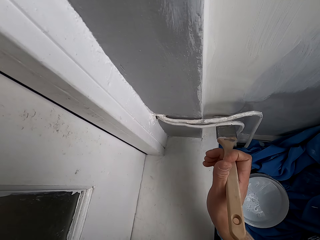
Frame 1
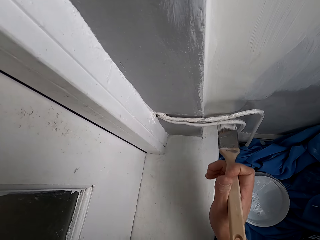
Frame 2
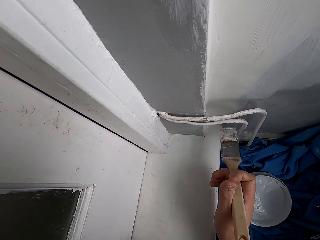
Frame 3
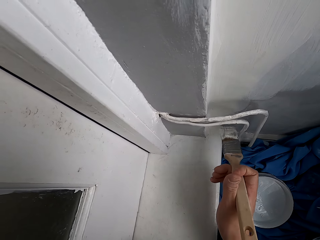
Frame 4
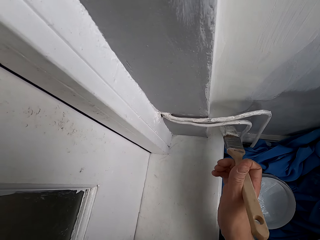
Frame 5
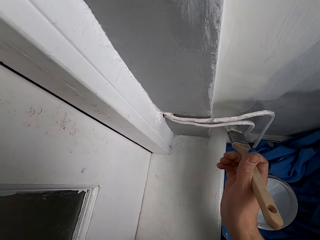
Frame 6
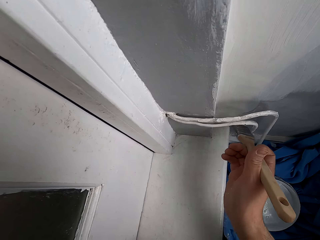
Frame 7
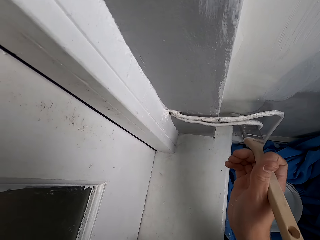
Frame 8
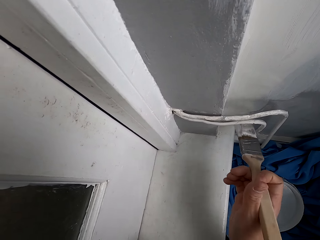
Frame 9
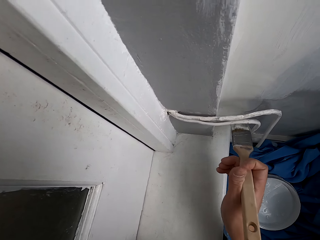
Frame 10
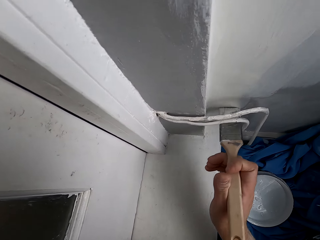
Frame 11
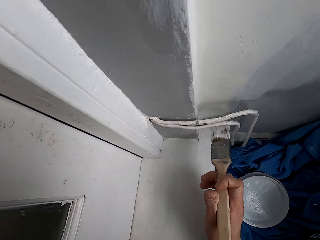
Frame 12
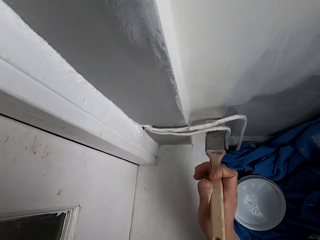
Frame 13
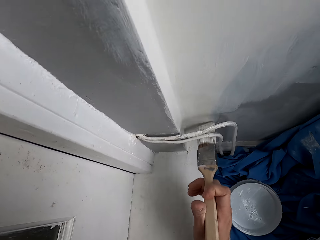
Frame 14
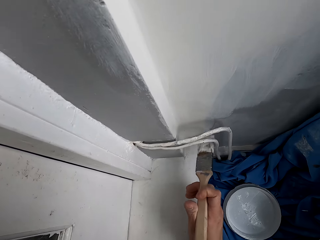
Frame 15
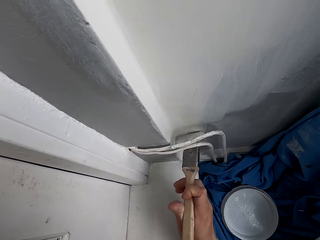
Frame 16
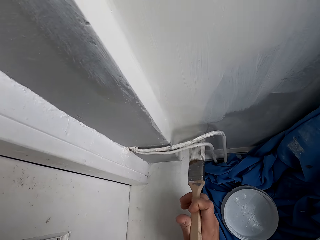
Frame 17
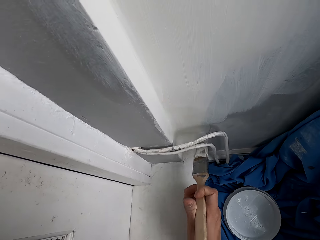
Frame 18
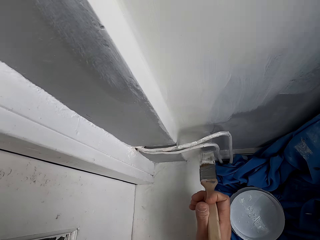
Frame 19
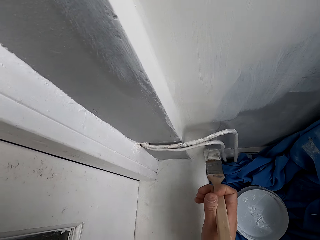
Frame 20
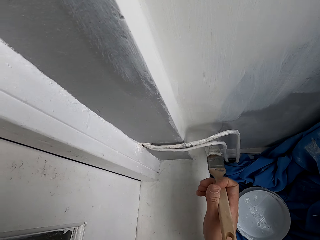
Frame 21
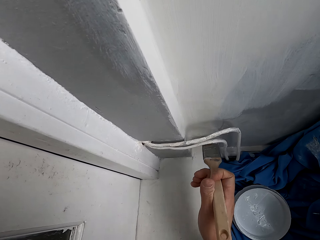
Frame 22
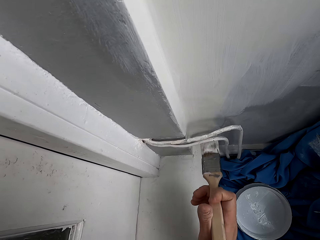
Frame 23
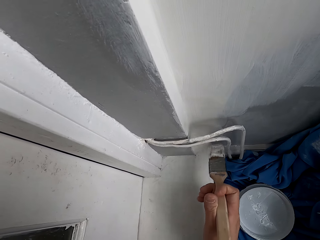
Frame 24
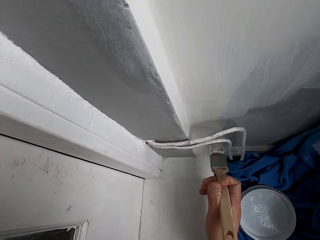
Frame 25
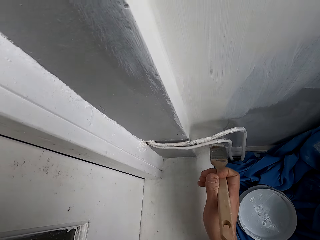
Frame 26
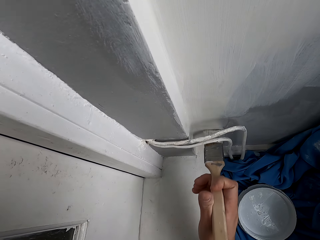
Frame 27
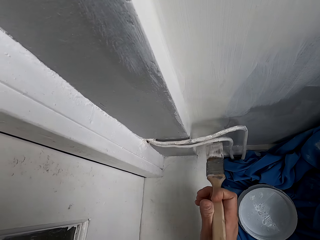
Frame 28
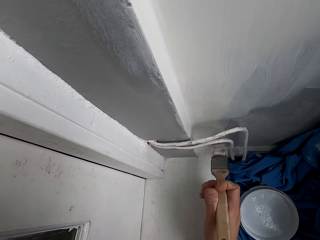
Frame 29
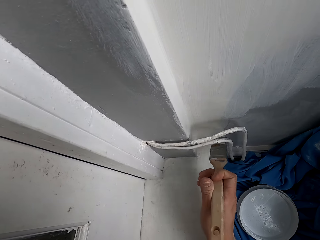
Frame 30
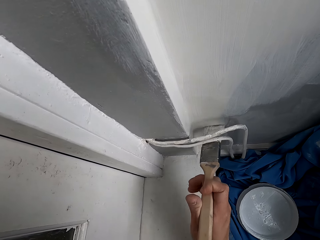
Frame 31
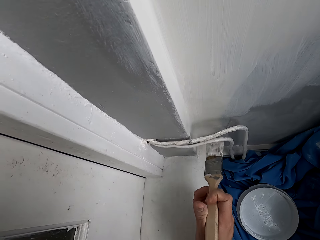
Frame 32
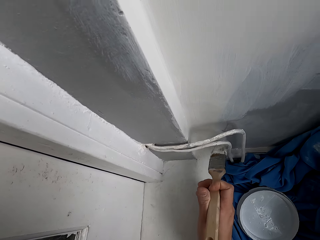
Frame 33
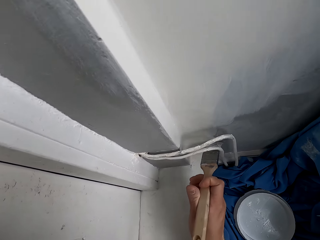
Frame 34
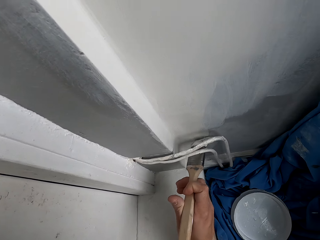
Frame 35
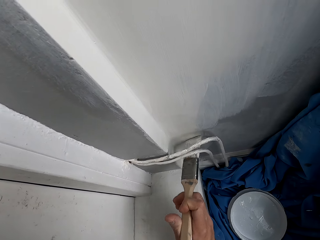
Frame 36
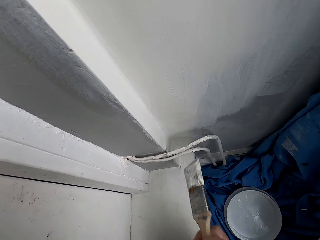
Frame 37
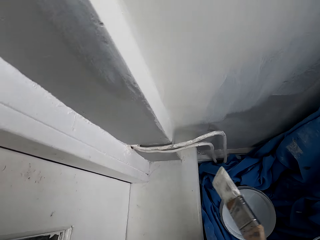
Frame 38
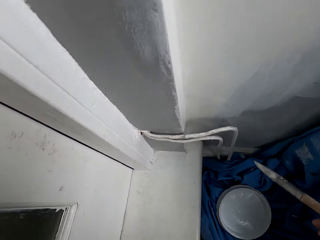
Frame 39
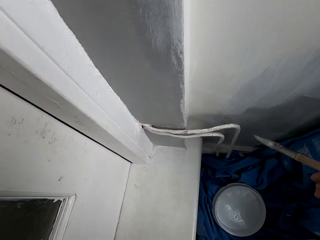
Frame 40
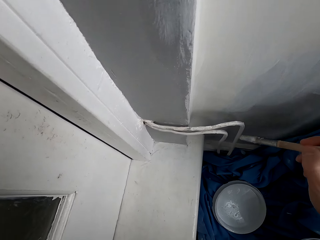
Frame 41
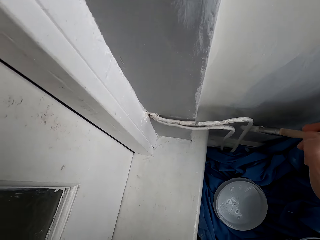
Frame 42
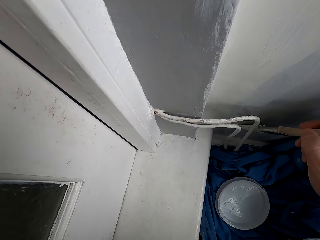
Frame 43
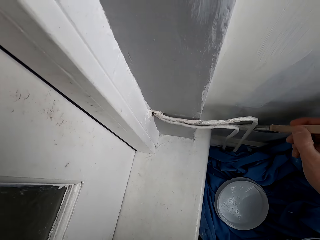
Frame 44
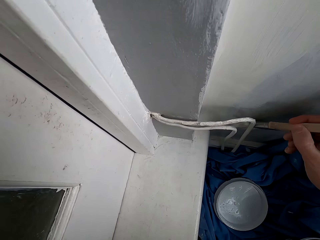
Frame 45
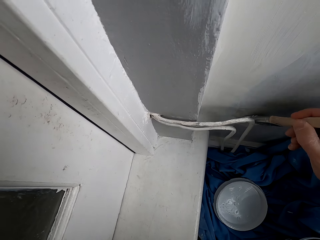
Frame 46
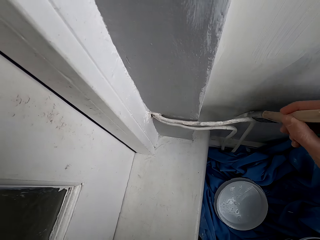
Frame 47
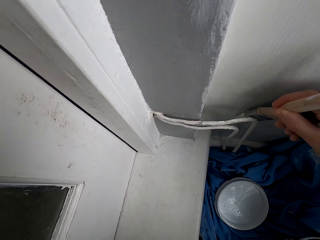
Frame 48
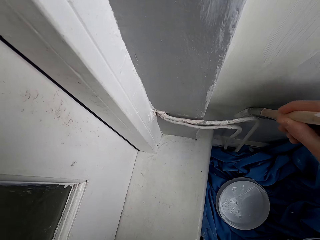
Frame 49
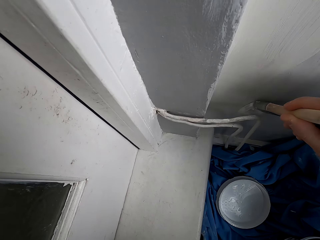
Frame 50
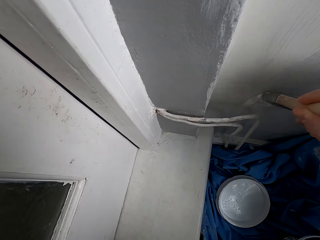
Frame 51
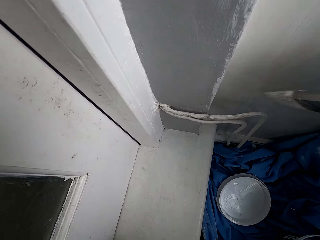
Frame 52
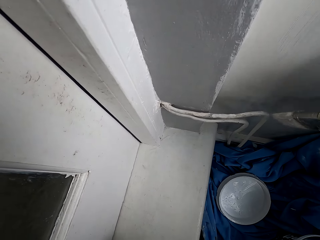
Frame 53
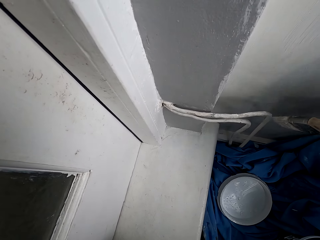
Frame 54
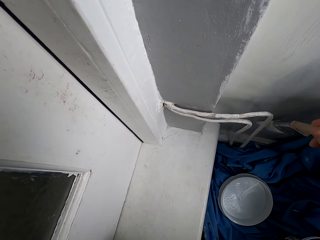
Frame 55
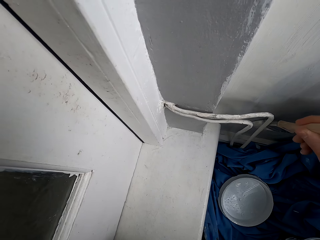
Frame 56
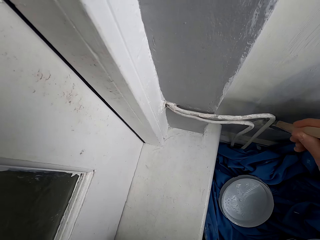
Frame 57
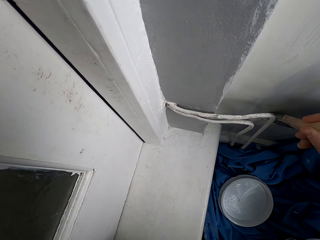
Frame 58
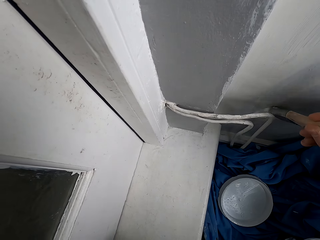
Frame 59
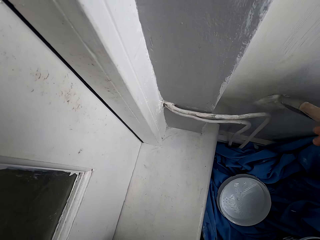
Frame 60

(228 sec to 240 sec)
The camera wearer paints the wall.

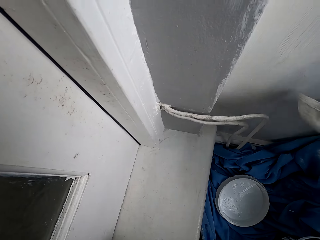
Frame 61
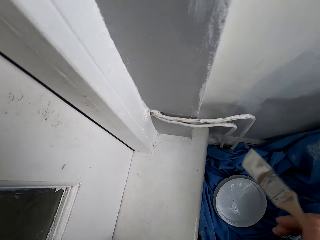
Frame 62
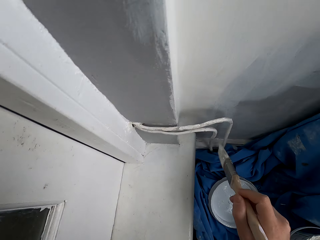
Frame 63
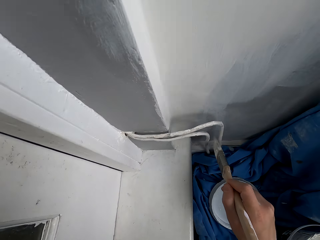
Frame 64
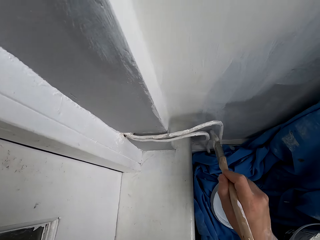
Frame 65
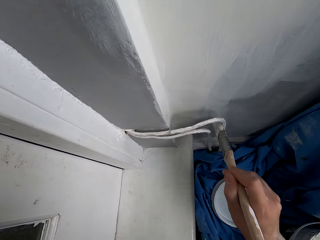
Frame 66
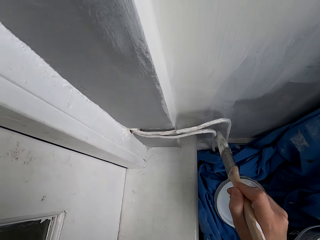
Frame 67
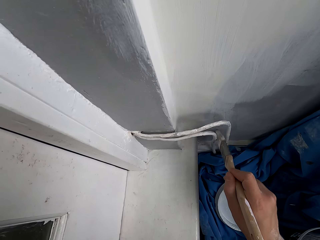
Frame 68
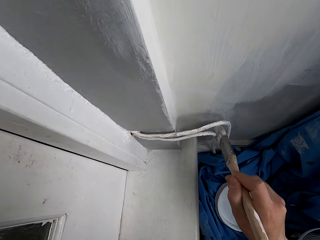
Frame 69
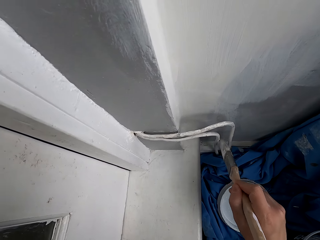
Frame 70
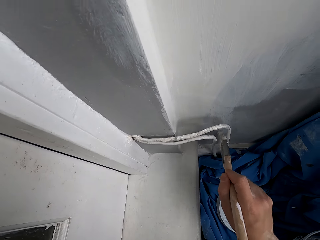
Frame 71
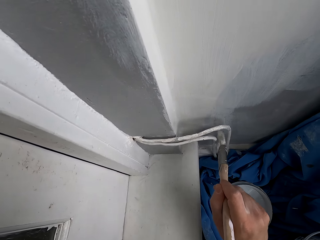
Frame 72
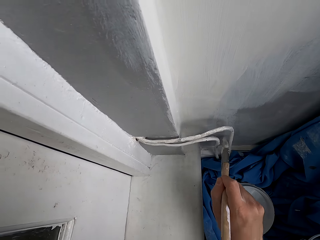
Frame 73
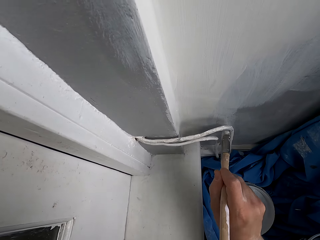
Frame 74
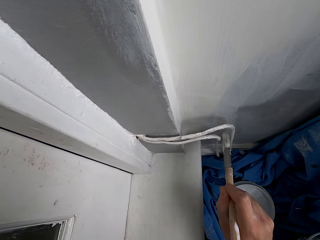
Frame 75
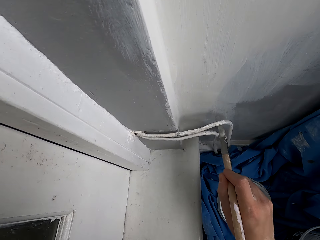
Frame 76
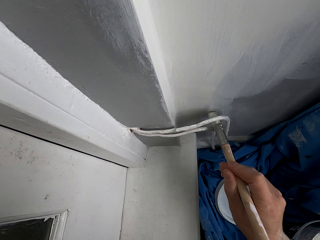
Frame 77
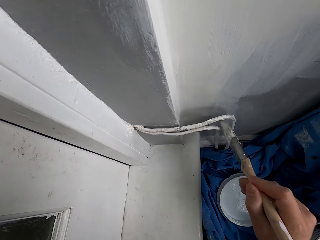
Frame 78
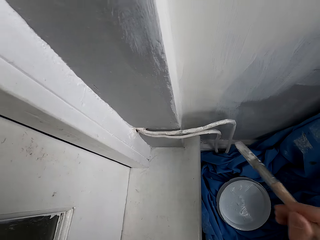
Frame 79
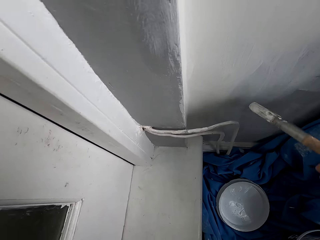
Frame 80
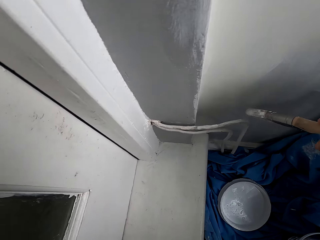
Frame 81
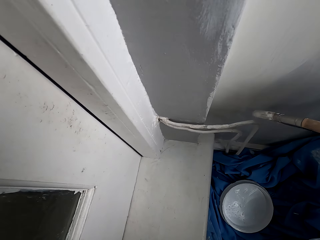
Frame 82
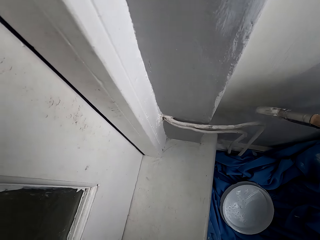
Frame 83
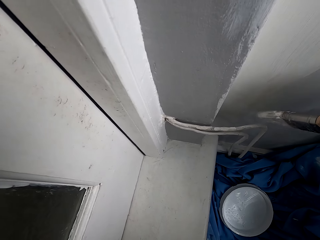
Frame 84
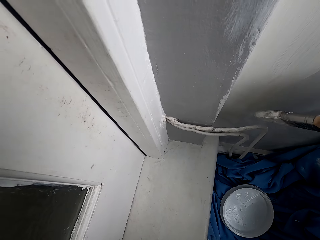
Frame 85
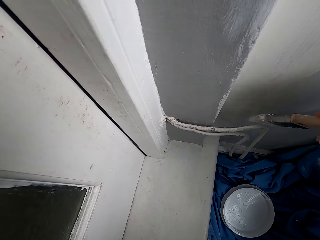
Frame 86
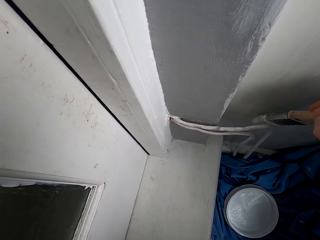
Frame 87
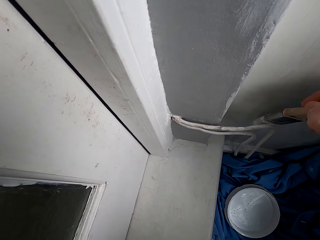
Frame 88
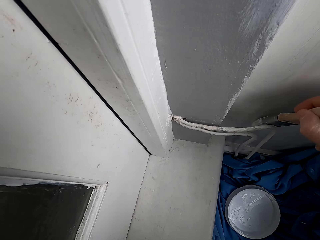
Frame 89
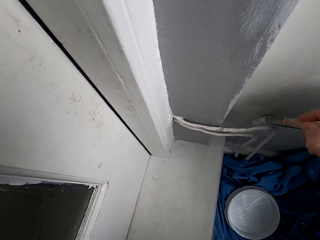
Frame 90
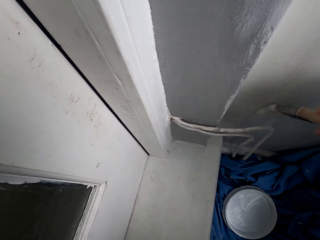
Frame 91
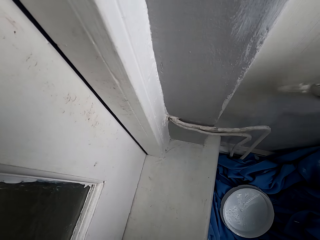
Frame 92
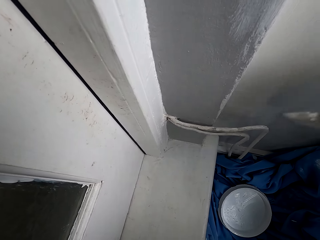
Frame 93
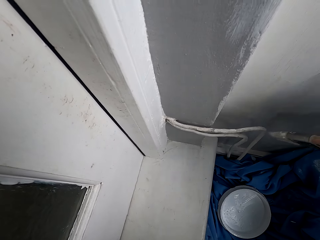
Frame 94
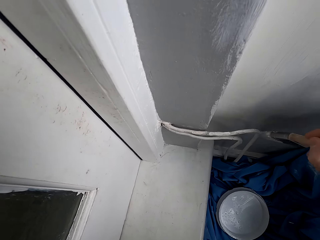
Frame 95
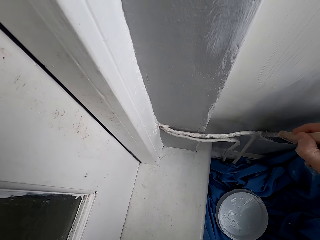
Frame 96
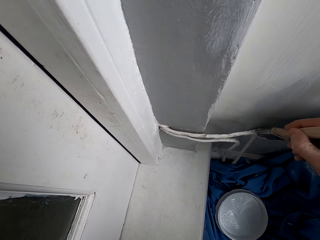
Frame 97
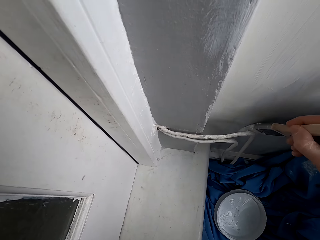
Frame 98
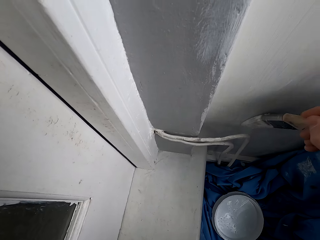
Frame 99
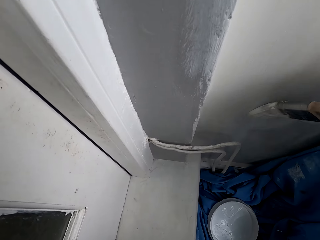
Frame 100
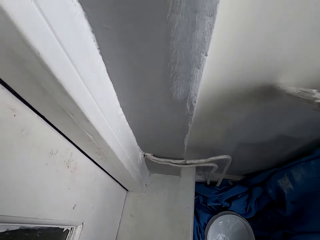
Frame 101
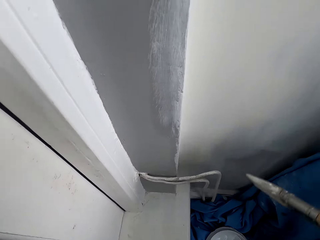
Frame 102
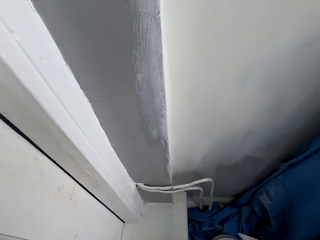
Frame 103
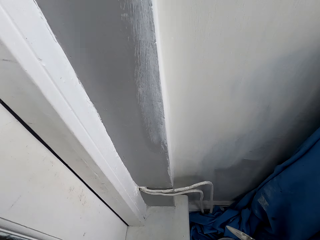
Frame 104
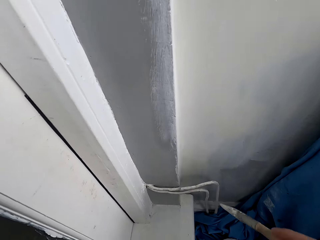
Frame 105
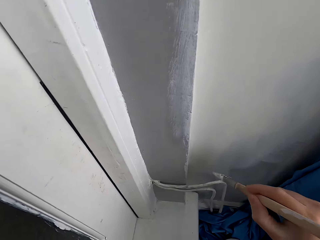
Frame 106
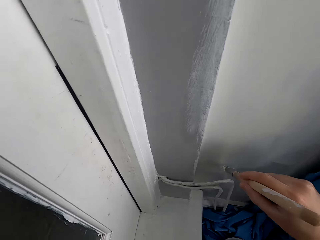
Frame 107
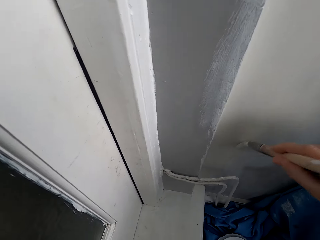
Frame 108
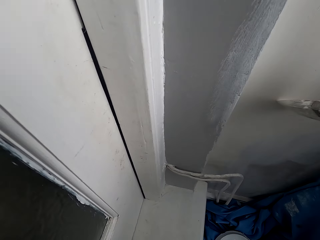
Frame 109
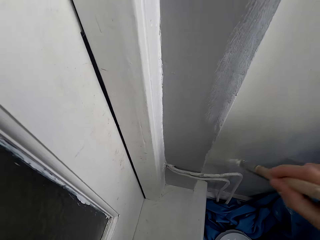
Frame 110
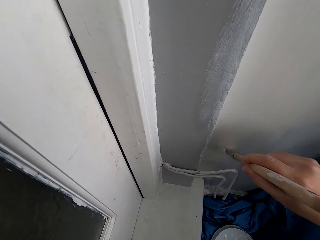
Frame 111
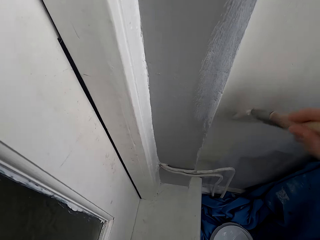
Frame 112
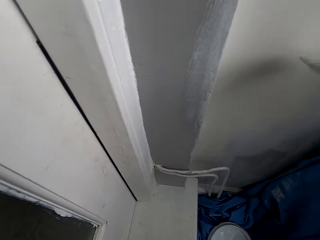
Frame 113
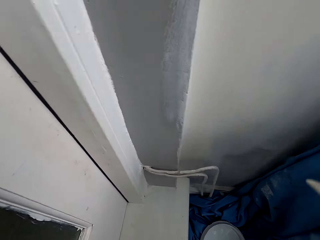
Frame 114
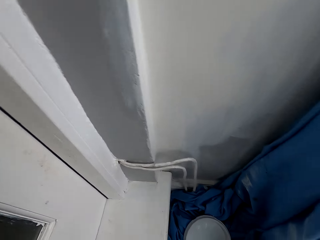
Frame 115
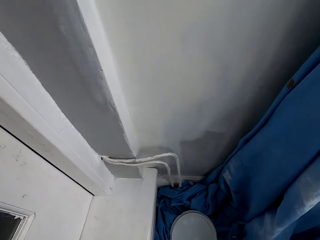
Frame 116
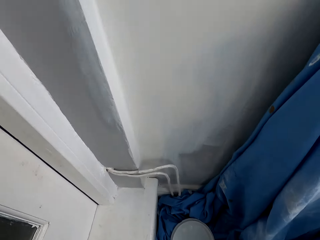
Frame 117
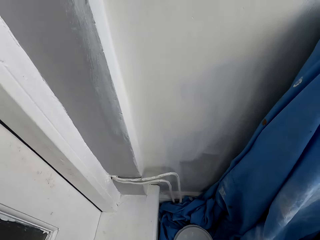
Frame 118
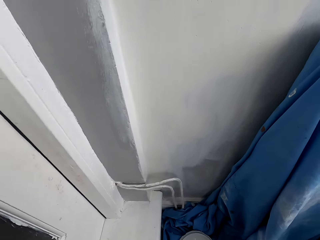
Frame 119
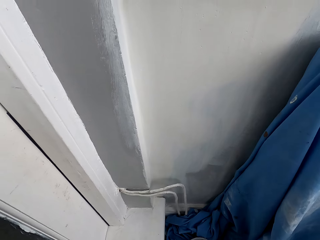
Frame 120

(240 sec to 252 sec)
The camera wearer dips the brush in a can.
